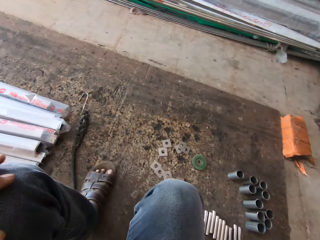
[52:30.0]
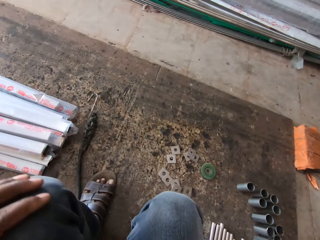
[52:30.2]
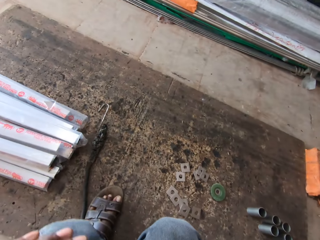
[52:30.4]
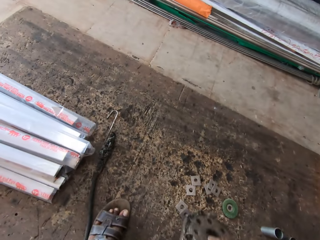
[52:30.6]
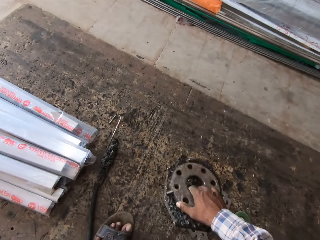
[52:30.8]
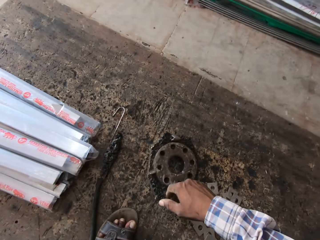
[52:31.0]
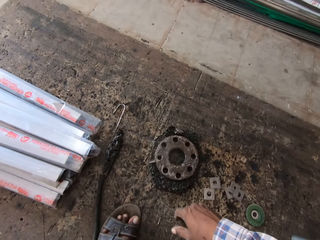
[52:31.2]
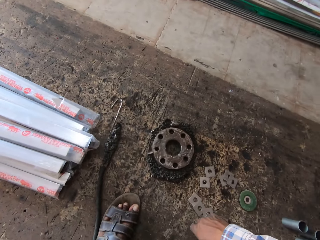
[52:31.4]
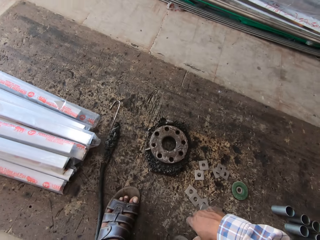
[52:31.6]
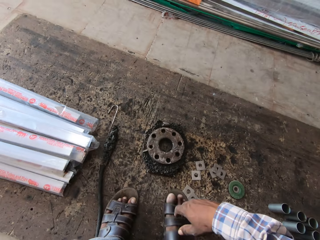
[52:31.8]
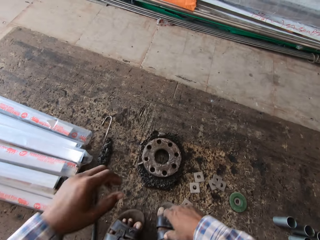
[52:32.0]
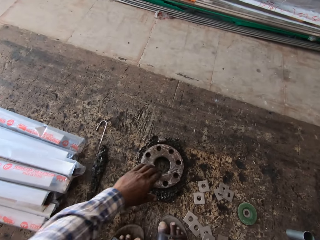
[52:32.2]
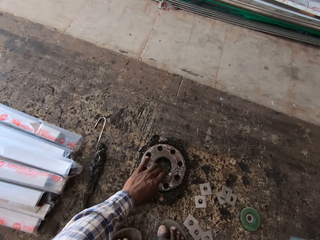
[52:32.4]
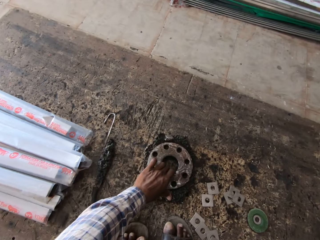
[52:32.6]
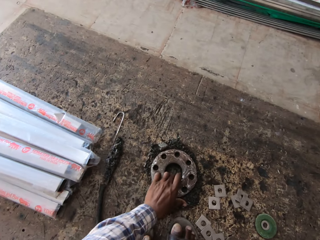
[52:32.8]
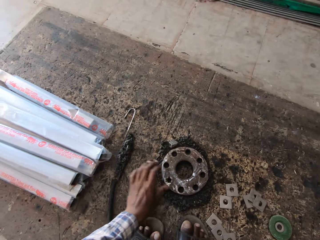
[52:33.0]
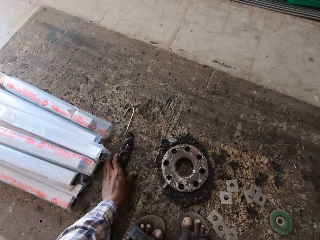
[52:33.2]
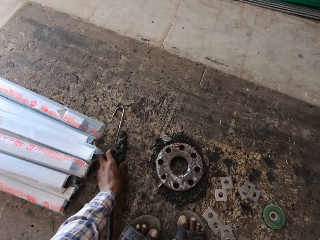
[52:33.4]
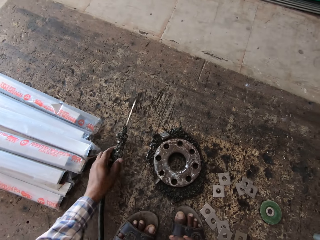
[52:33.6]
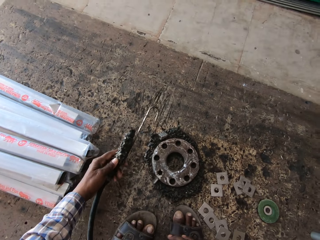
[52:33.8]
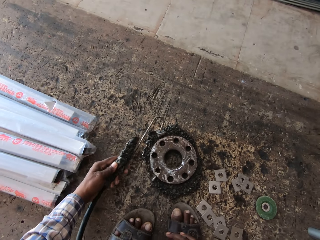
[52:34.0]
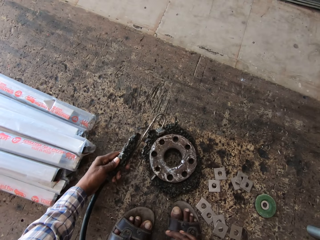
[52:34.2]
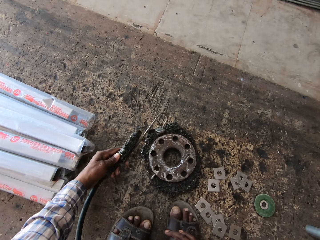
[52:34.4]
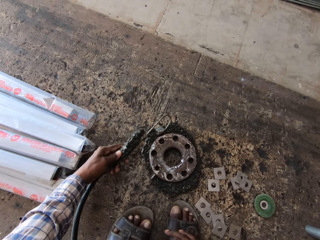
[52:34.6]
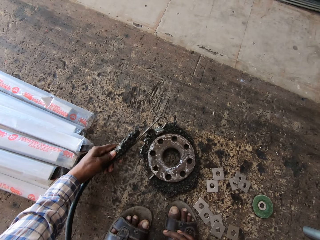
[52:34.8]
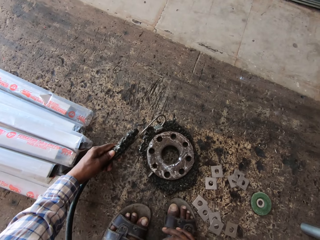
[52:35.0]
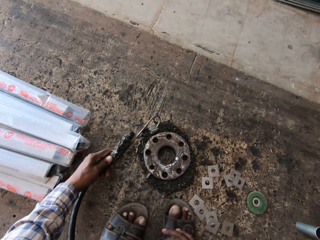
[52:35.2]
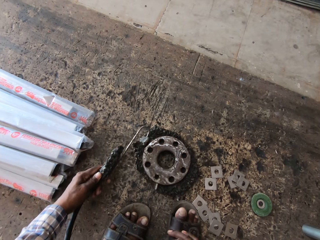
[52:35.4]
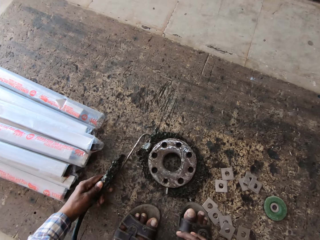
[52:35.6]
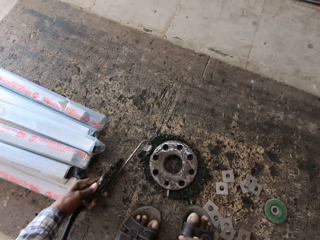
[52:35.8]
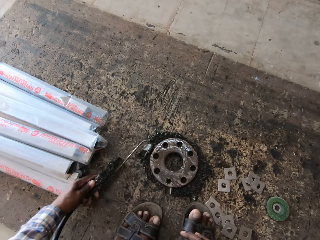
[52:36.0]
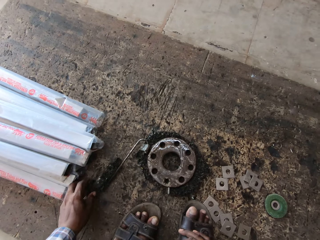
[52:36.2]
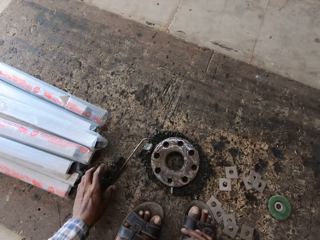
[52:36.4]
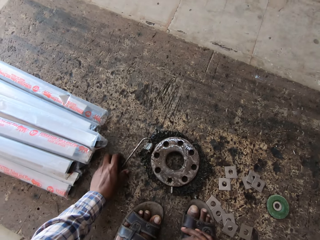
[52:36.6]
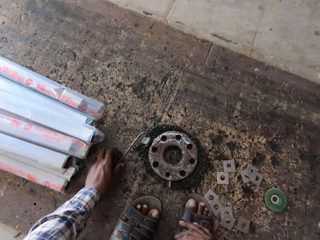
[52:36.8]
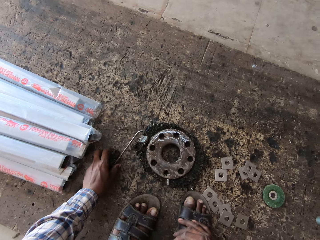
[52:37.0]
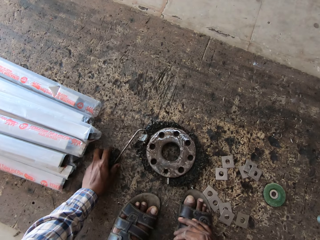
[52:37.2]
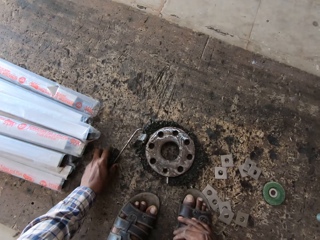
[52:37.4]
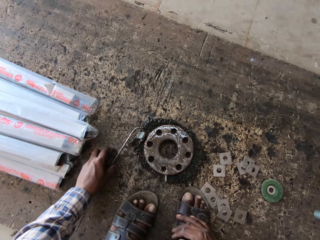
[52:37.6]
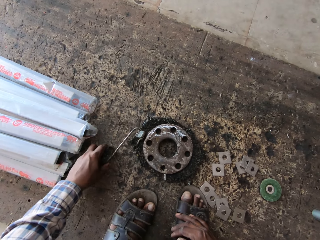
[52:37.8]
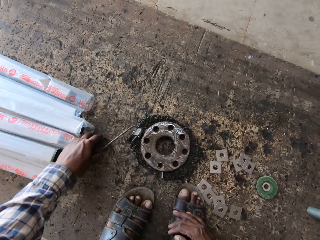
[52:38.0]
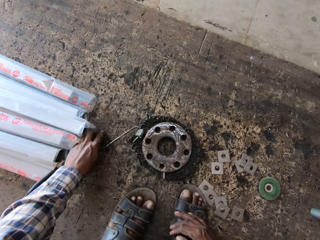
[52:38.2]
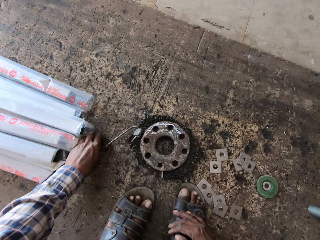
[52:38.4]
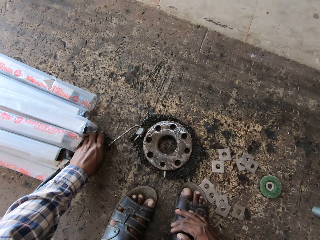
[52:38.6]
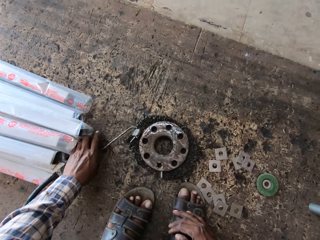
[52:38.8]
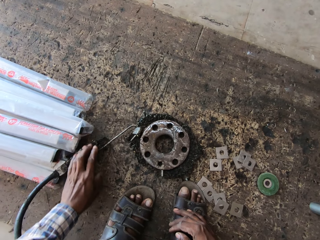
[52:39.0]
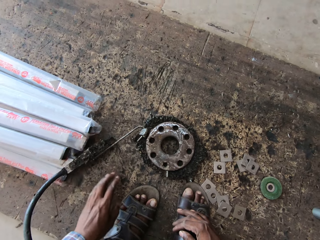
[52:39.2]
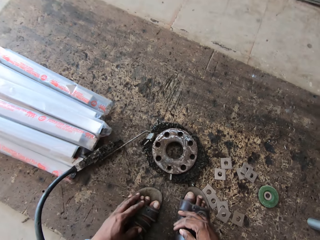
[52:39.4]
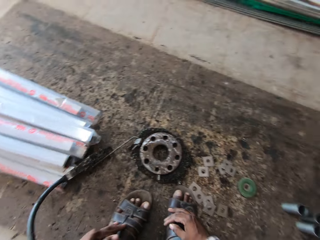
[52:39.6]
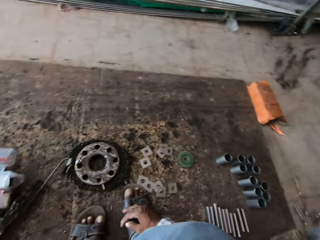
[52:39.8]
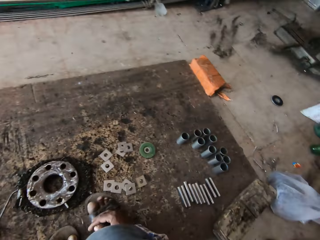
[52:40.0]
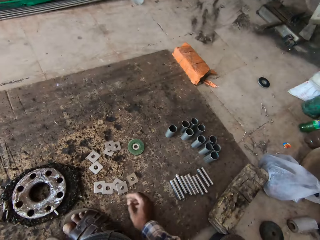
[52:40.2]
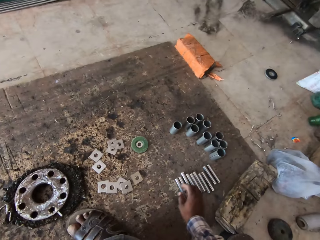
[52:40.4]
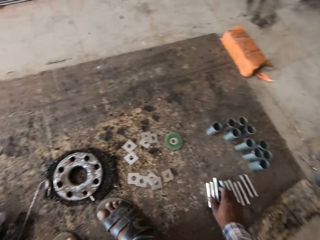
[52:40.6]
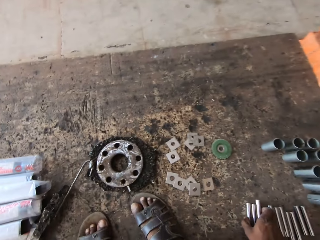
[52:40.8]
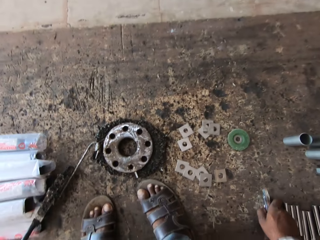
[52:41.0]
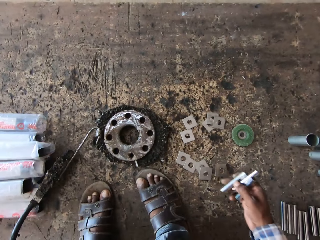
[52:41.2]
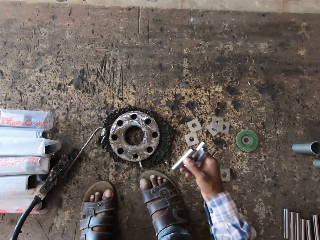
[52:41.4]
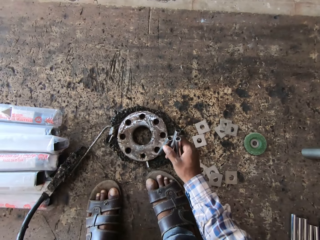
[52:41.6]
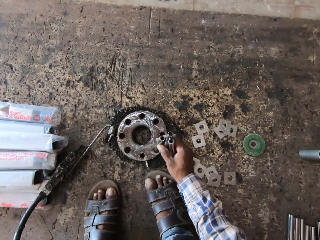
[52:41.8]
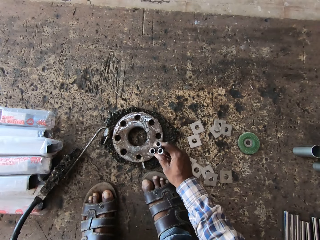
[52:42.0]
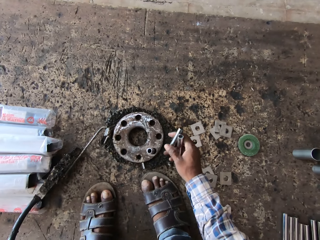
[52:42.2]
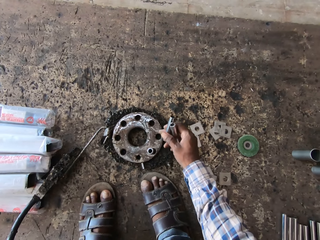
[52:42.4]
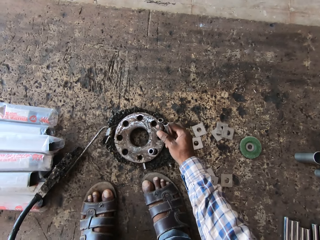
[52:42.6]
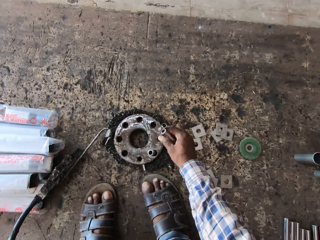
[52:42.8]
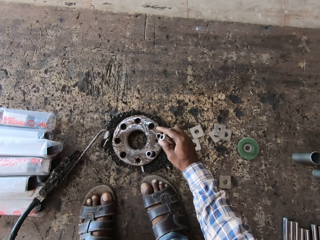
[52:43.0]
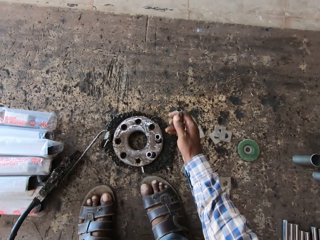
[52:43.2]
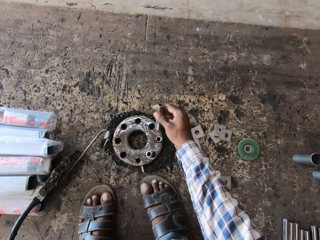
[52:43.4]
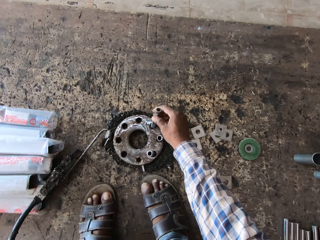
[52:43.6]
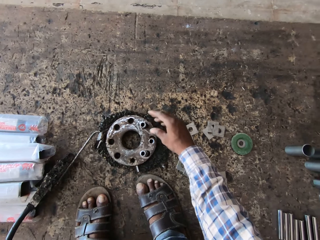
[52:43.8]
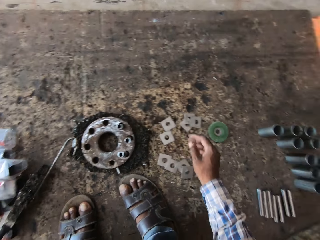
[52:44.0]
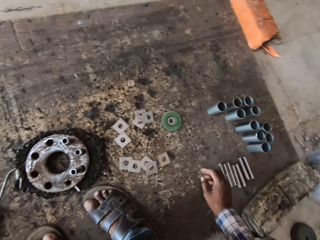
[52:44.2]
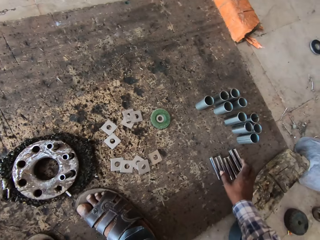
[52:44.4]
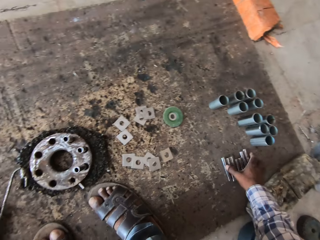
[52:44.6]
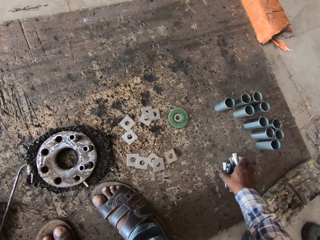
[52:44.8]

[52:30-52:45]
The camera wearer looks around. He drops something on the ground. He picks up the hook from the floor with his left hand. He places the hook in his left hand on the rim. He places the metal rods from the floor on the rim with both hands. He looks around. He picks up the metals on the ground and arranges the metals on something.

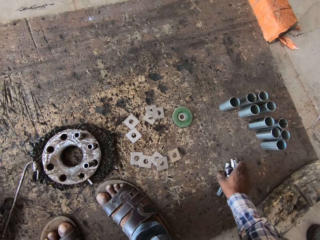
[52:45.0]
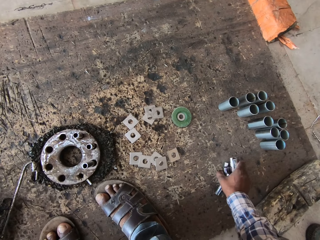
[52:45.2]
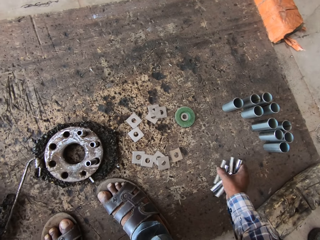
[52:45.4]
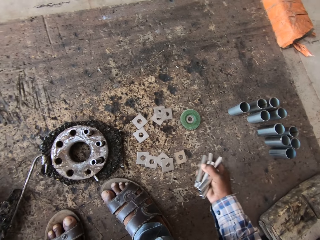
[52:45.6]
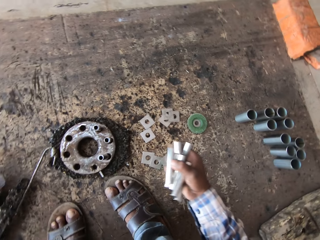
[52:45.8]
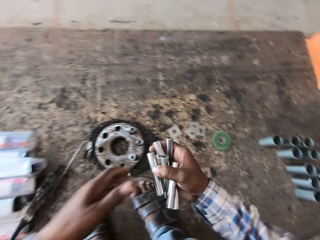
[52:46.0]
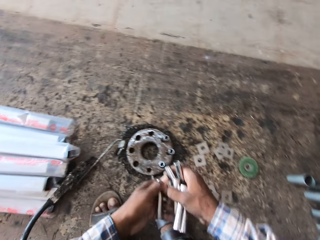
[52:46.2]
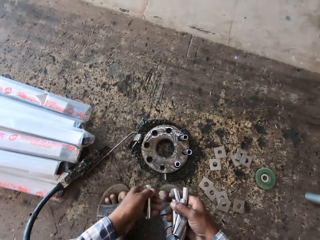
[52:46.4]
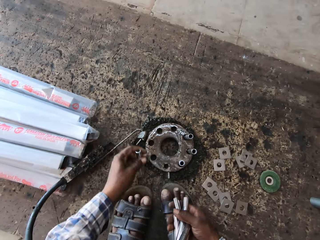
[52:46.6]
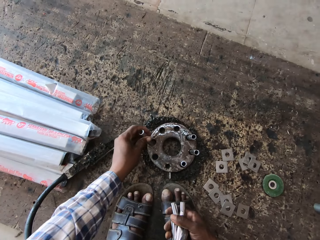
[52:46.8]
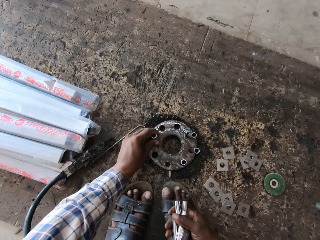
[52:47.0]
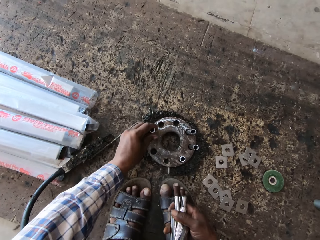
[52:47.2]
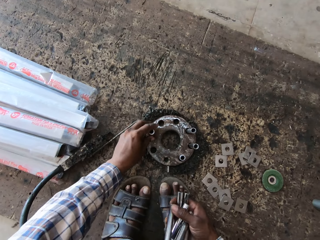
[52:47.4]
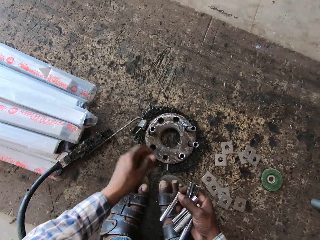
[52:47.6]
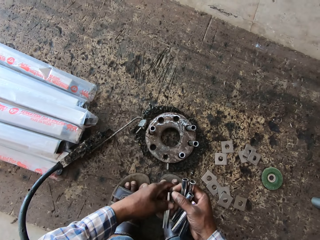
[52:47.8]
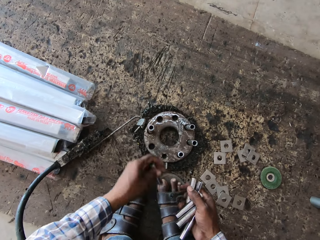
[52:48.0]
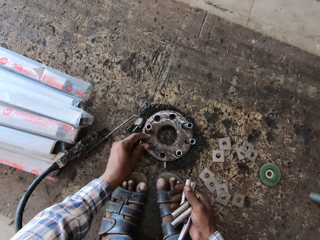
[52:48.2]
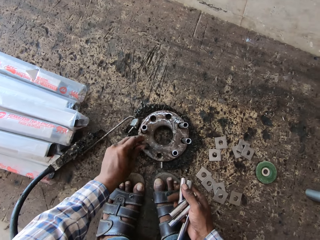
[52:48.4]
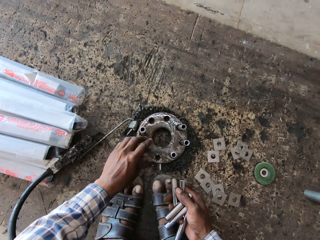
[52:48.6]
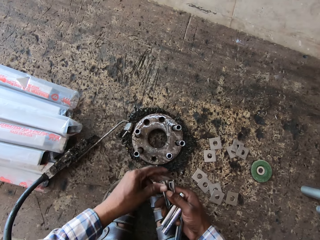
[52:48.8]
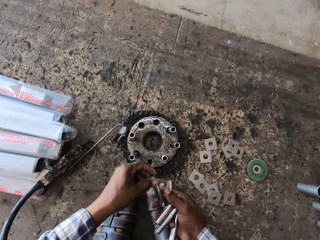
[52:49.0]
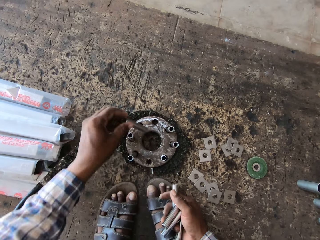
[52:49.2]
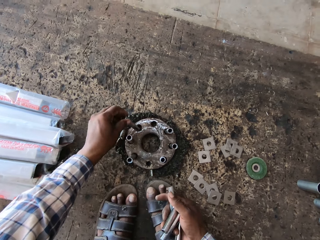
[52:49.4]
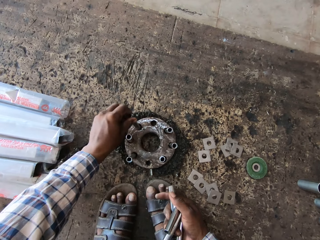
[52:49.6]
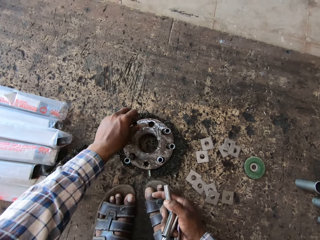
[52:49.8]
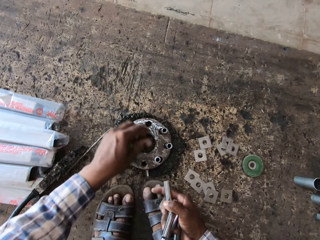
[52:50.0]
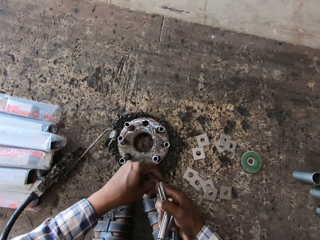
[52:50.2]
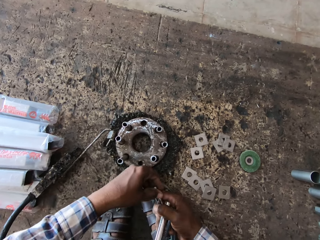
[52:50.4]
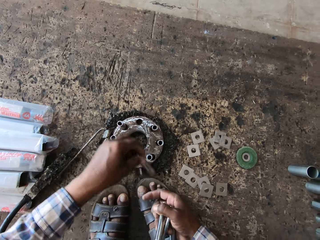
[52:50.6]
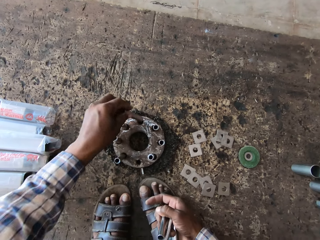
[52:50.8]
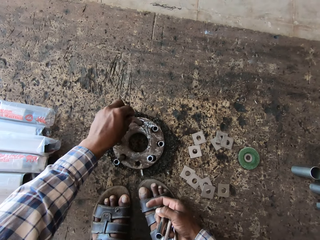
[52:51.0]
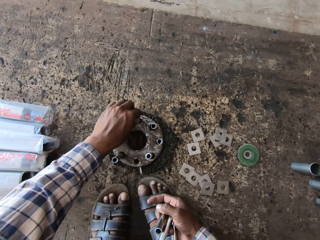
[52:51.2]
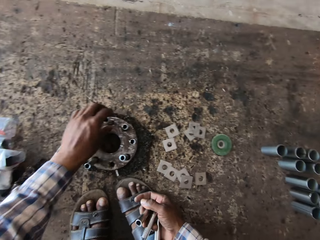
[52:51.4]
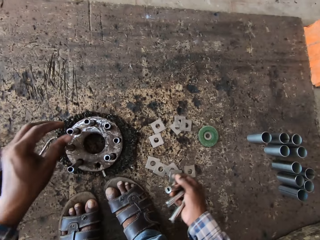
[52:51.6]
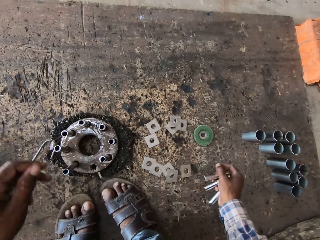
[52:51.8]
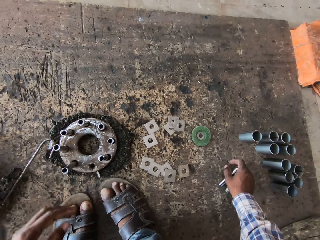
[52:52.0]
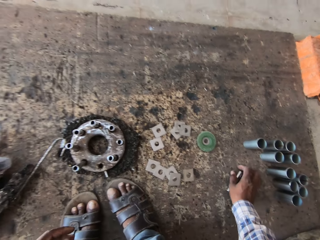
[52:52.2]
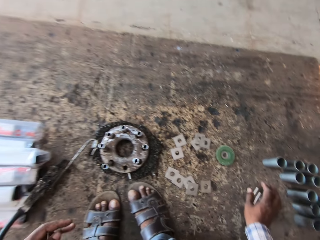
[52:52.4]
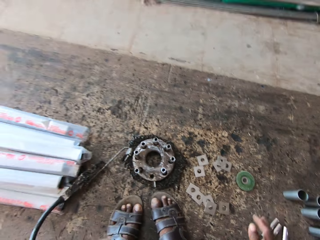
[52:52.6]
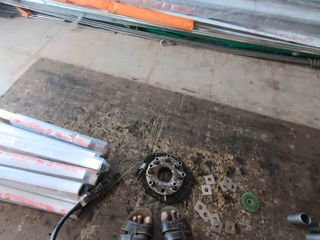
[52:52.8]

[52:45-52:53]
The camera wearer collects the metals from the ground. He arranges the metals on something. He drops some metal rods in his right hand on the floor.
